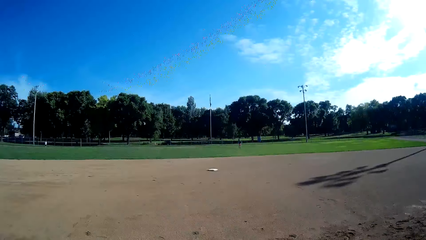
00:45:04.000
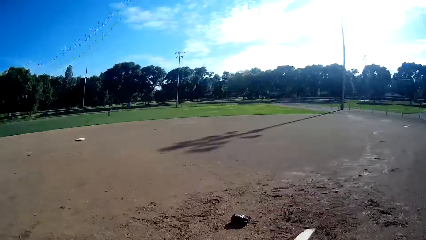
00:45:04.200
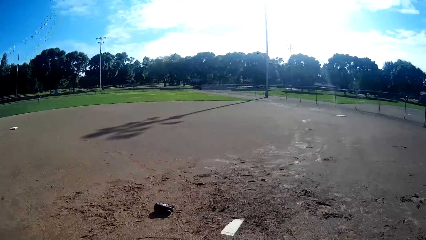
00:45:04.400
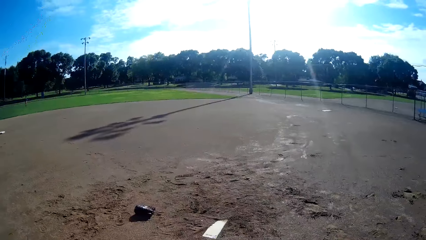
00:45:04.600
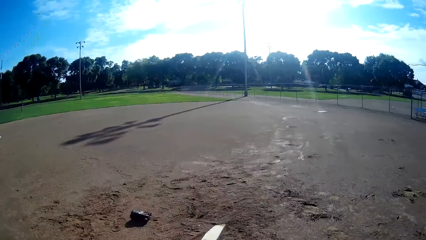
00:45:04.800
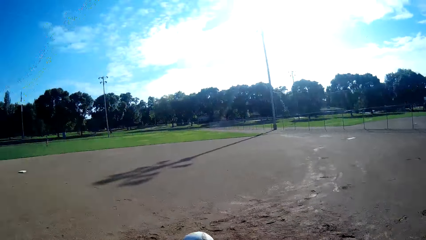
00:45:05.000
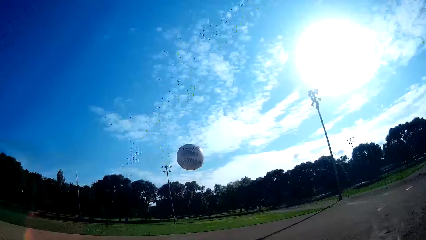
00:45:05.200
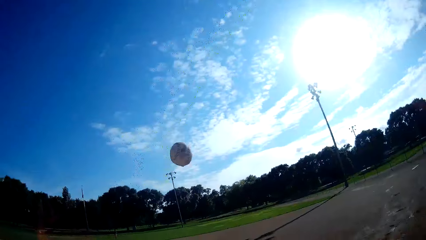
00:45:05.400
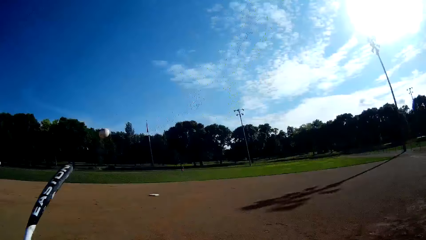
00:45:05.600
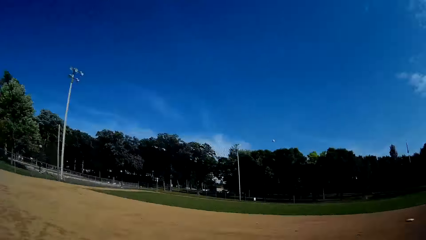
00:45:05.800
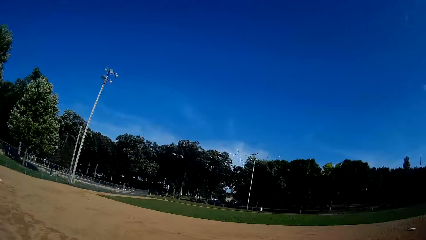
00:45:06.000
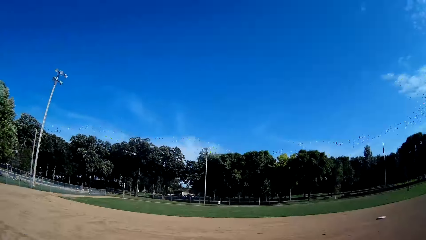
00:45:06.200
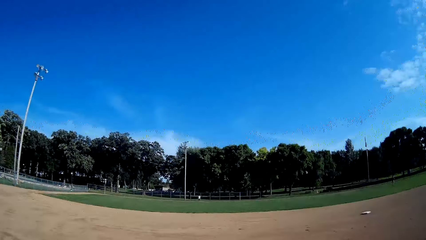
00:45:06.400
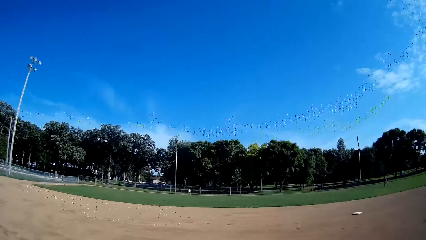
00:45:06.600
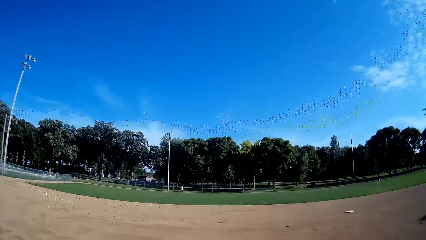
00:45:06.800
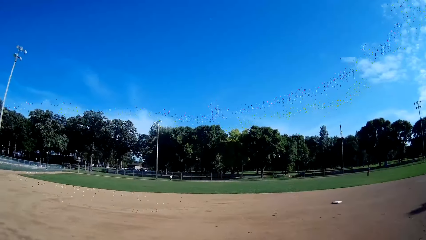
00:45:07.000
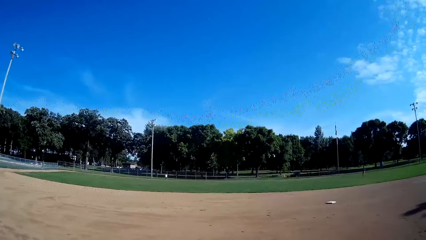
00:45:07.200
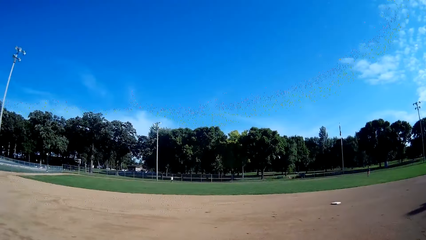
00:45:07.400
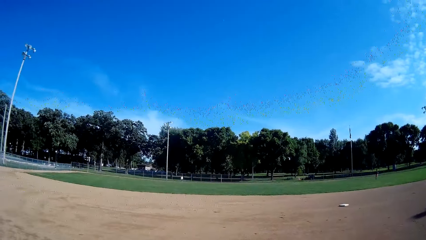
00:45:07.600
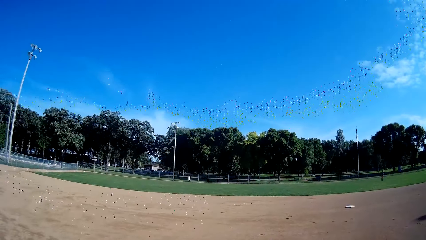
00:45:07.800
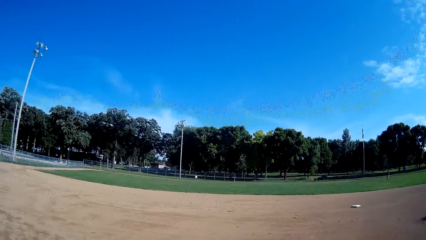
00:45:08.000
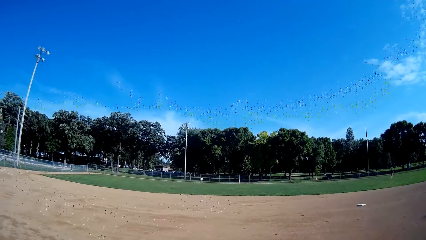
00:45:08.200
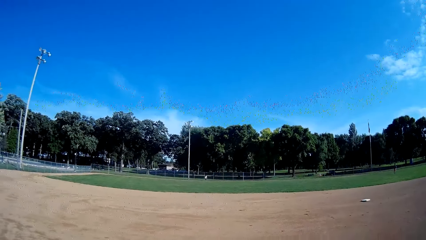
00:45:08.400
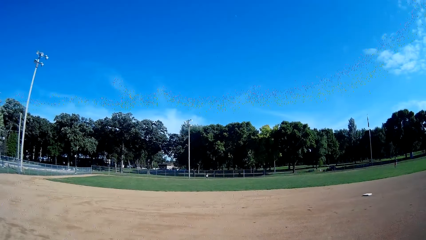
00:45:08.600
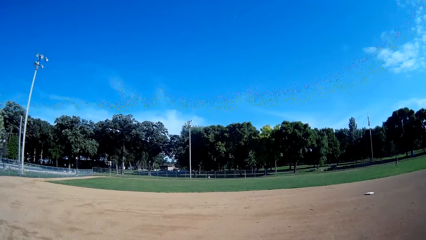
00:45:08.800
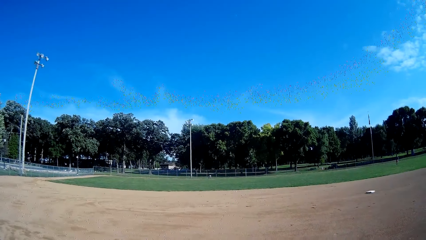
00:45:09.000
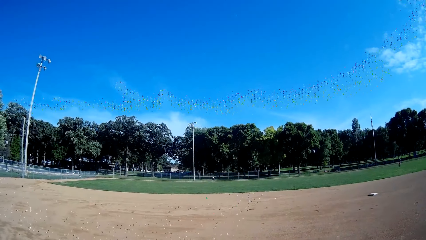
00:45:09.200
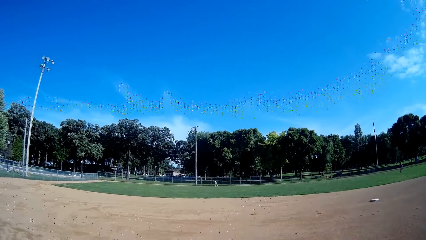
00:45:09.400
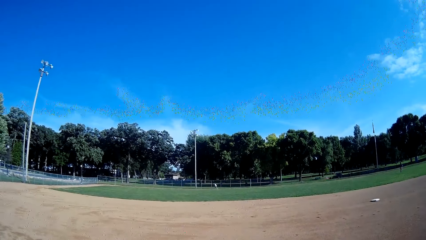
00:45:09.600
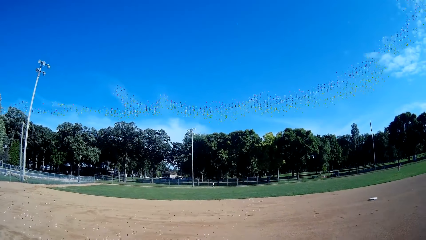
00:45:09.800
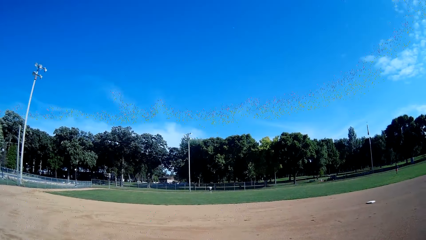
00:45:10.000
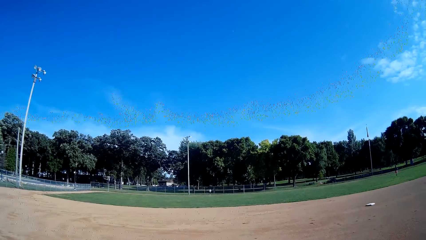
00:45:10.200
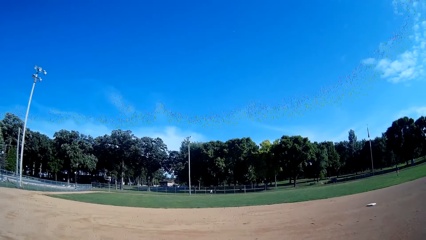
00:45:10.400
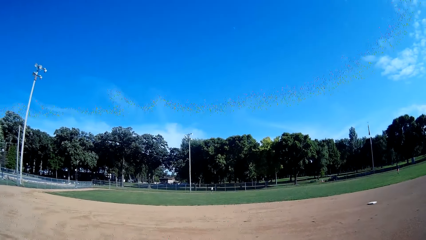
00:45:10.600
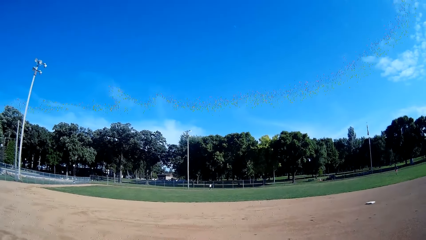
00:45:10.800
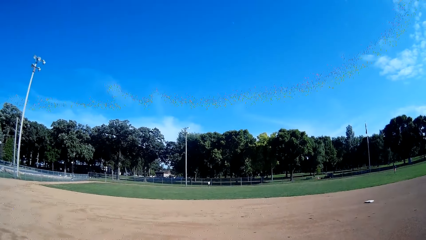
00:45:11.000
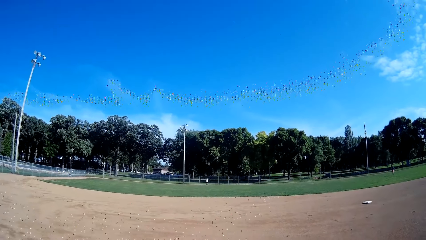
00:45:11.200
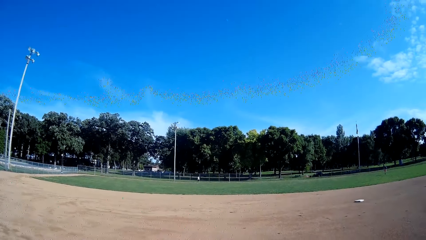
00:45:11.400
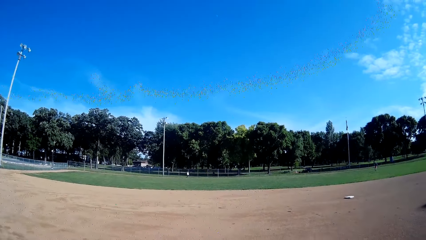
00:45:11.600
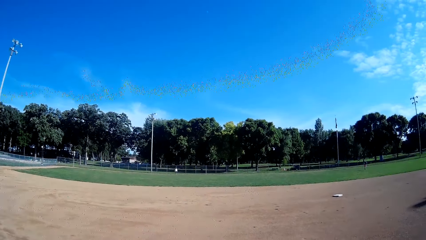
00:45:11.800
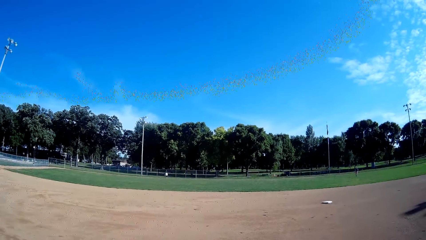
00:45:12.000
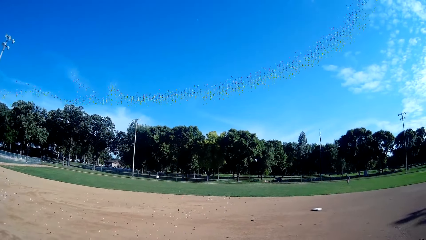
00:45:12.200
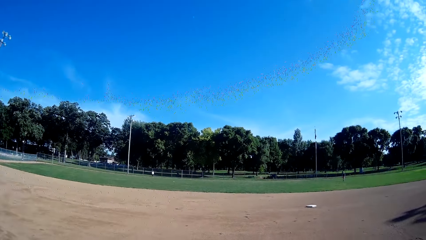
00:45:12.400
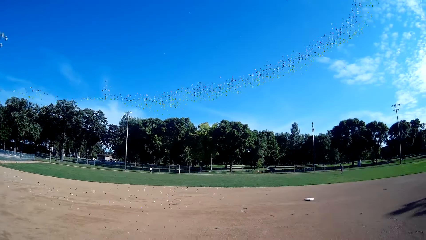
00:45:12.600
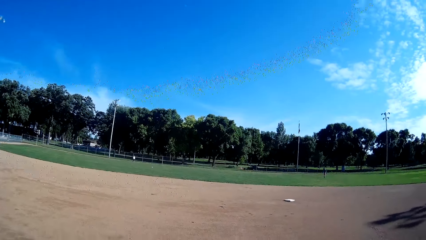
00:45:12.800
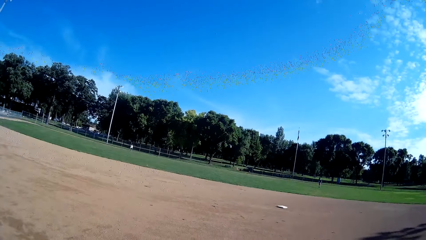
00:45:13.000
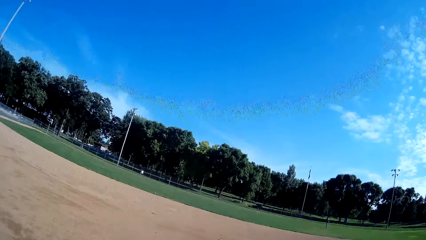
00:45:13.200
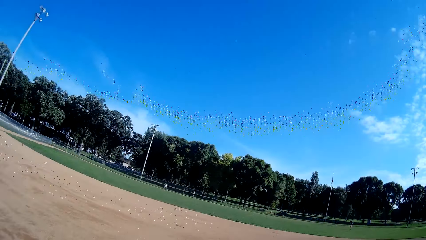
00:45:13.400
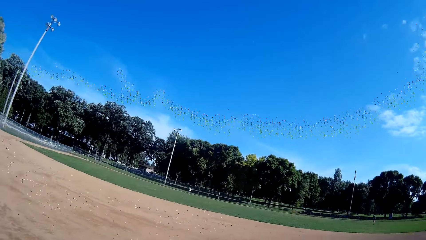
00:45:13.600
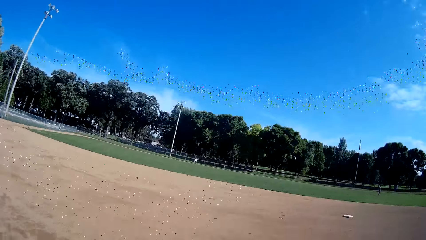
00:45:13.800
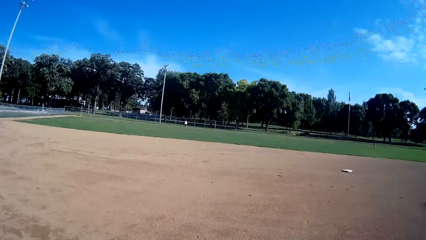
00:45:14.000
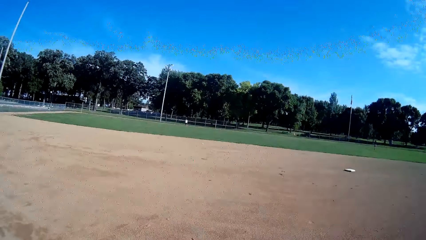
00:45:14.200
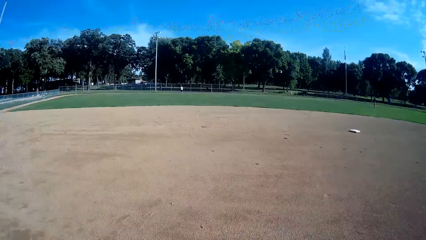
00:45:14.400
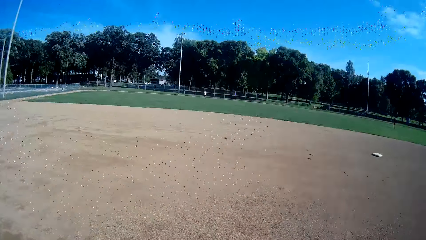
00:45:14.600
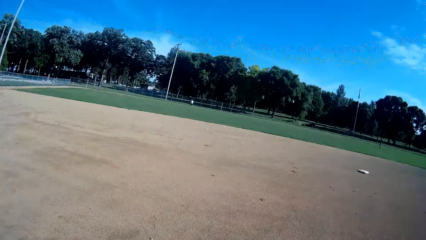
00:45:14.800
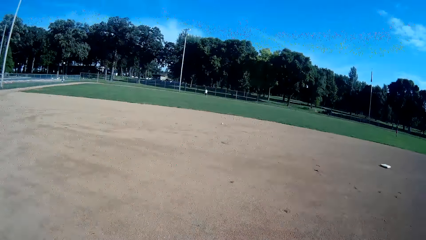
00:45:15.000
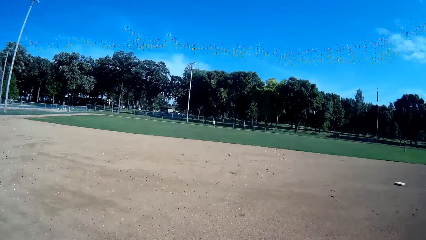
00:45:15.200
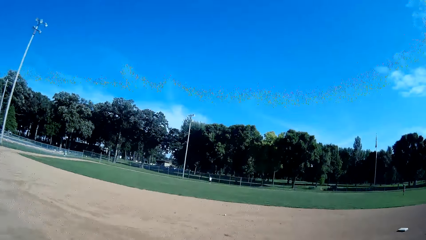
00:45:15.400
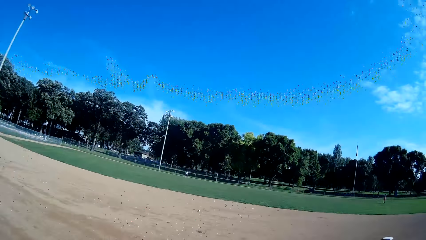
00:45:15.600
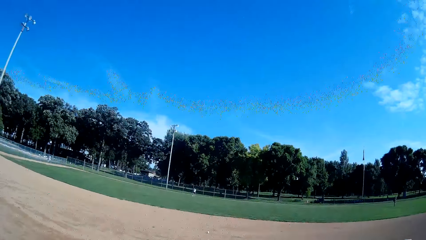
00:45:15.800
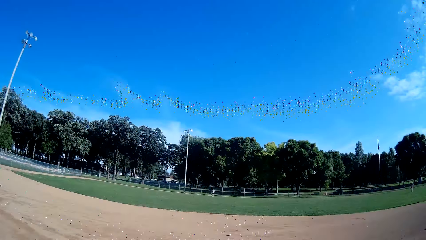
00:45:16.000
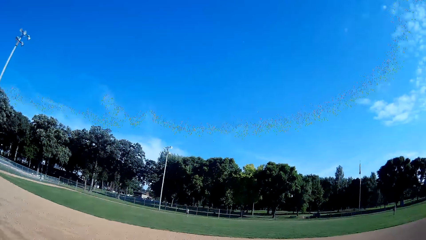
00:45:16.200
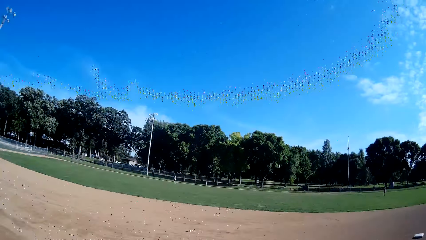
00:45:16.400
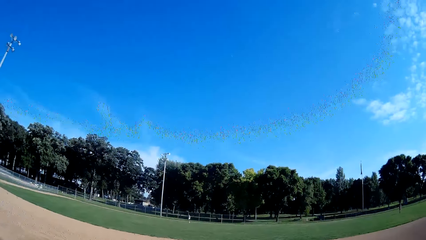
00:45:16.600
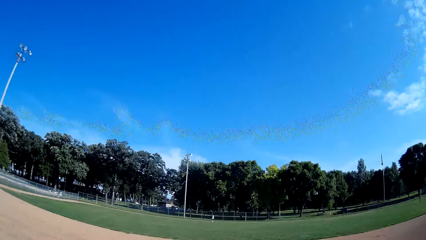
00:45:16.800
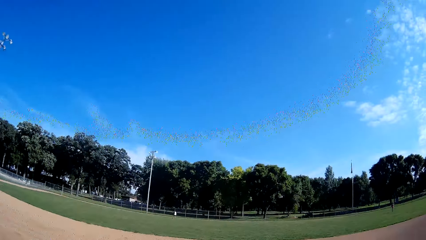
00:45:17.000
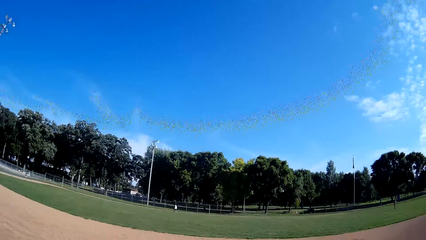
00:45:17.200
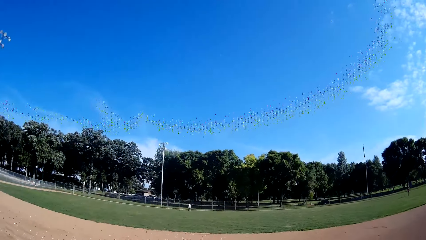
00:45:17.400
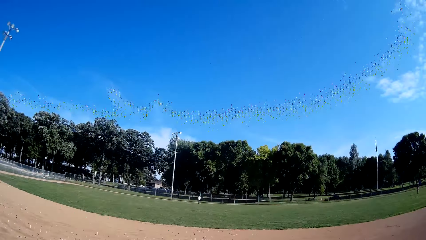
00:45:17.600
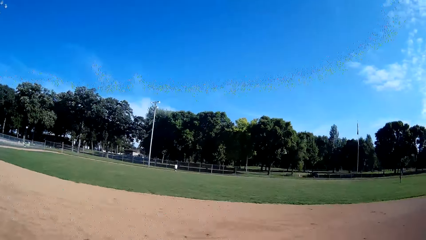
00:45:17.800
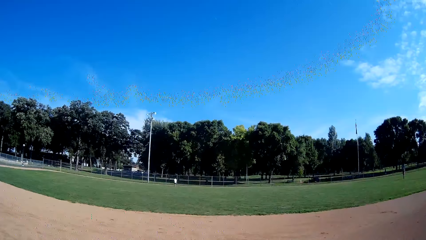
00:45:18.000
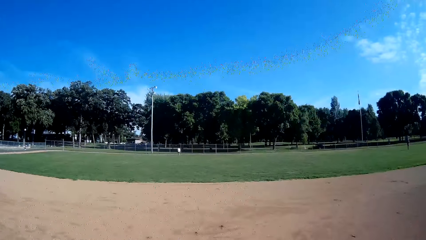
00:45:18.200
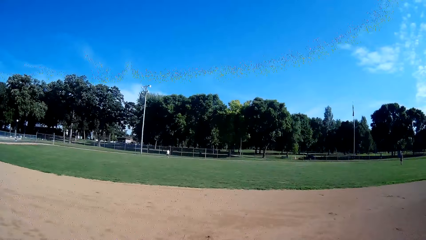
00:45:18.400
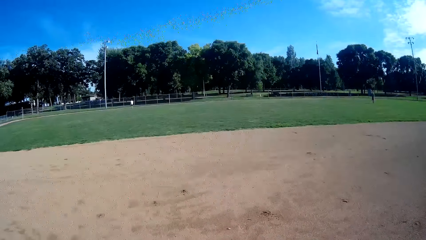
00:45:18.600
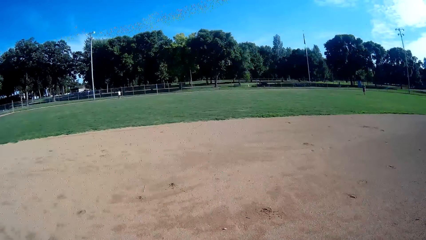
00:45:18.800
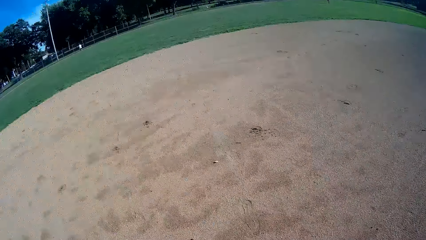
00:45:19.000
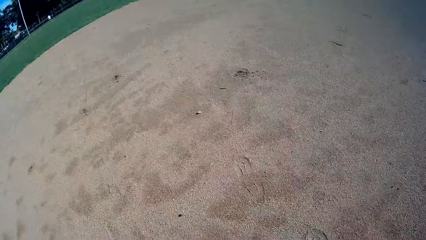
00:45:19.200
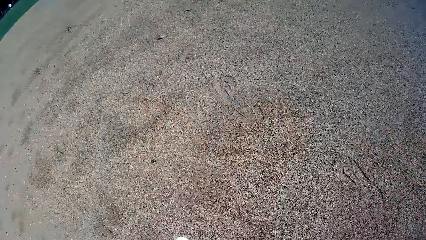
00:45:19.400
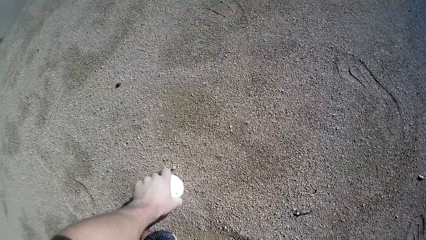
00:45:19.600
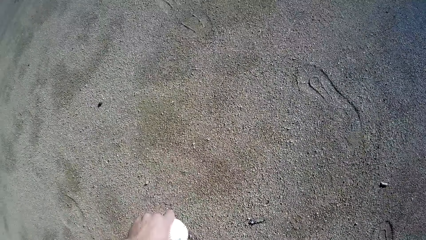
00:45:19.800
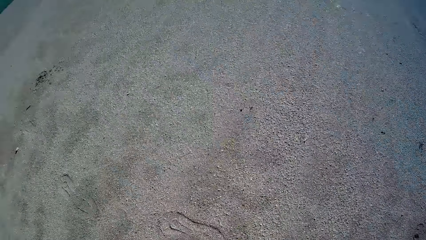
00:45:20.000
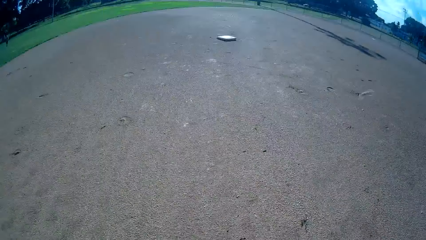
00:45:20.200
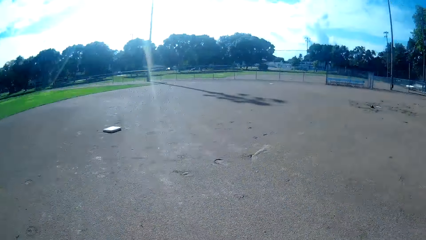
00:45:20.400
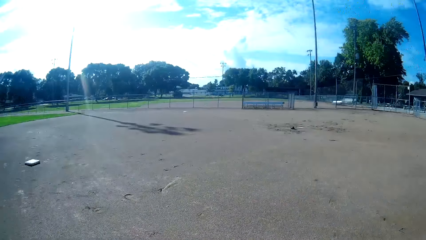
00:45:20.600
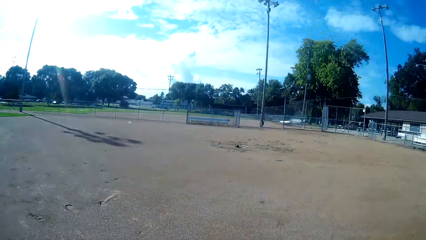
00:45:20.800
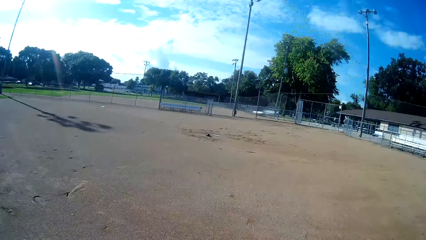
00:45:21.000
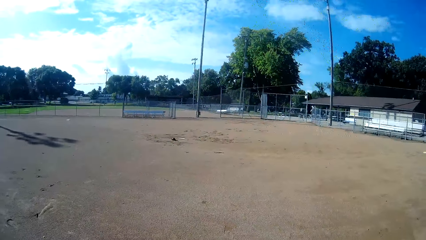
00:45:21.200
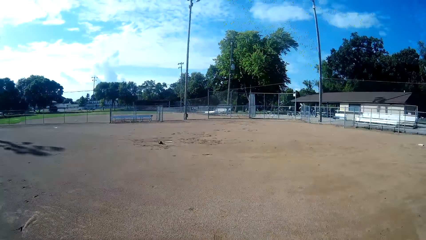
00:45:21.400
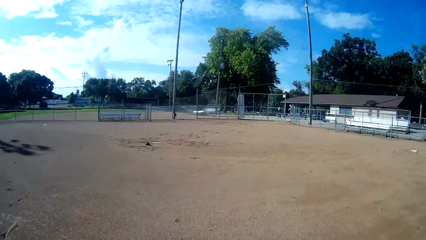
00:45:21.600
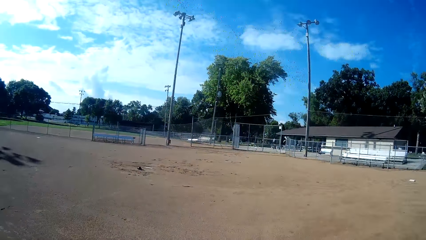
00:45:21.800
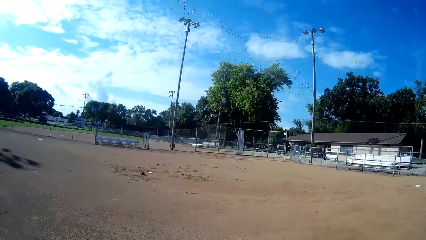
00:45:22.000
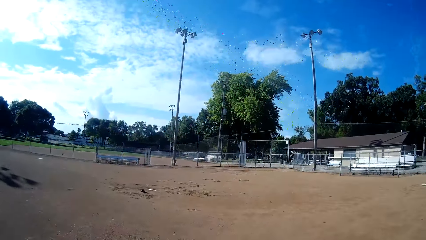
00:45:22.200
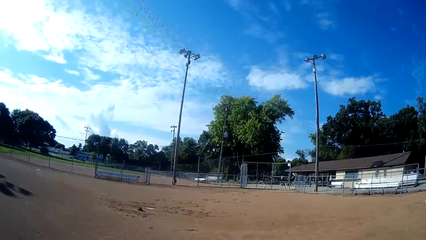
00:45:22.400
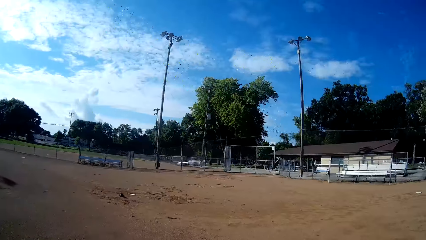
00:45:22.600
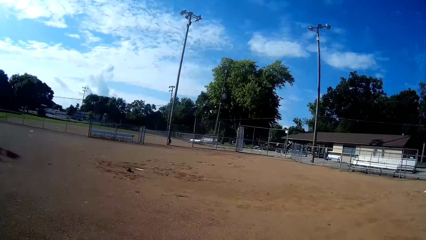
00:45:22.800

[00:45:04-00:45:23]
The camera wearer throws the ball upwards. They play the ball with the bat towards a man. They stare at the man. The man picks the ball from the ground. The man throws the ball towards the camera wearer. The camera wearer stares at the man. They jog towards the ball. They run towards another man. They pick the baseball from the ground. They walk towards the mark on the ground and walk around the field.
